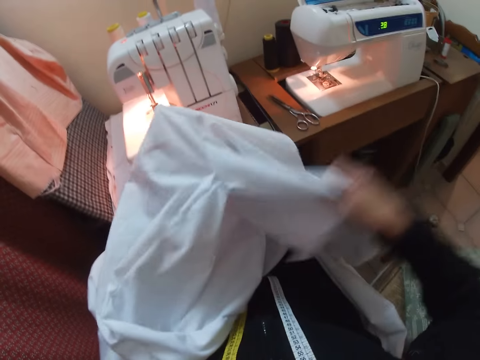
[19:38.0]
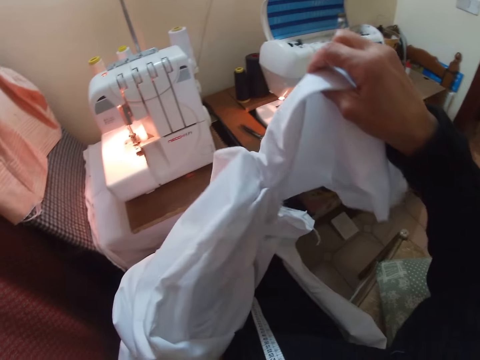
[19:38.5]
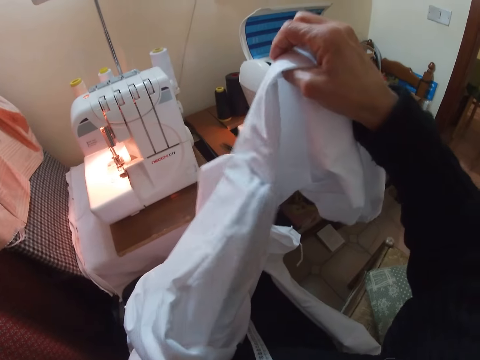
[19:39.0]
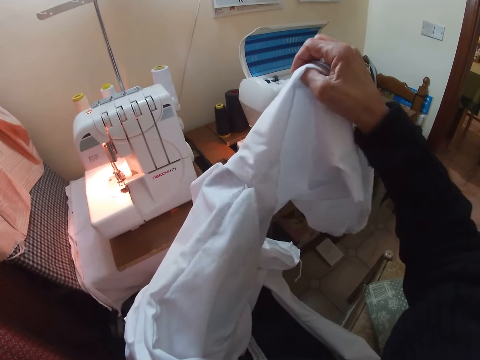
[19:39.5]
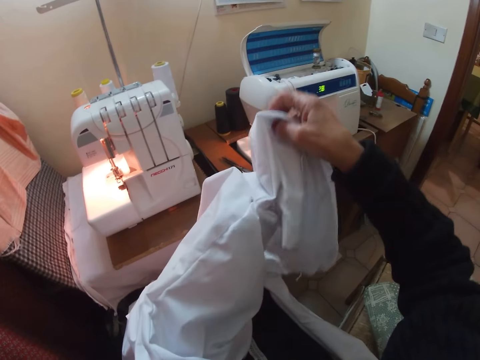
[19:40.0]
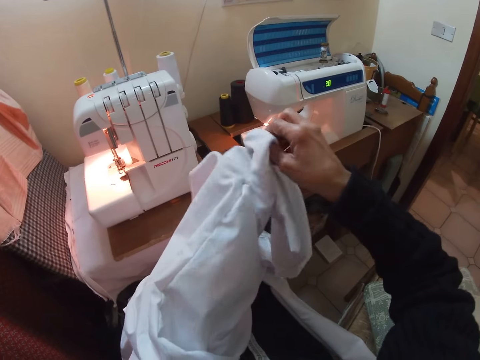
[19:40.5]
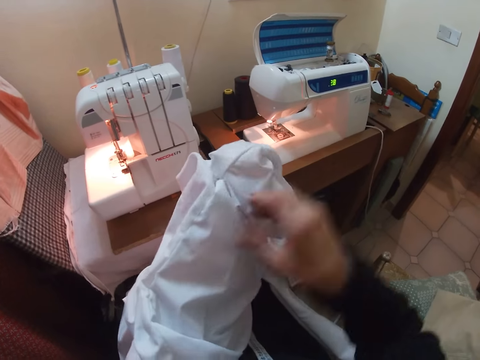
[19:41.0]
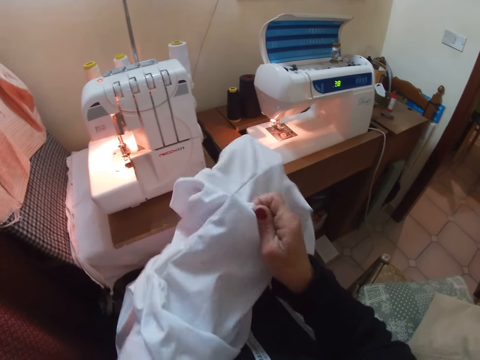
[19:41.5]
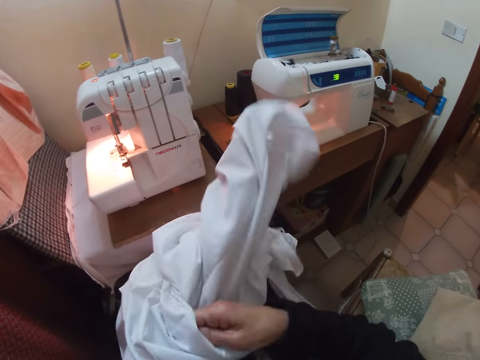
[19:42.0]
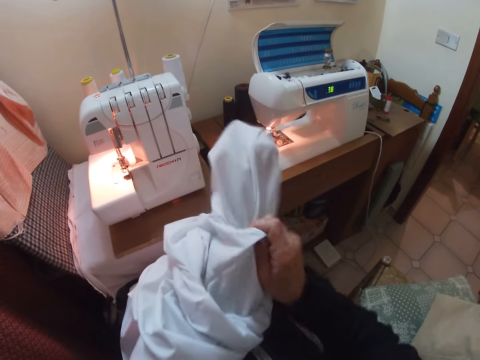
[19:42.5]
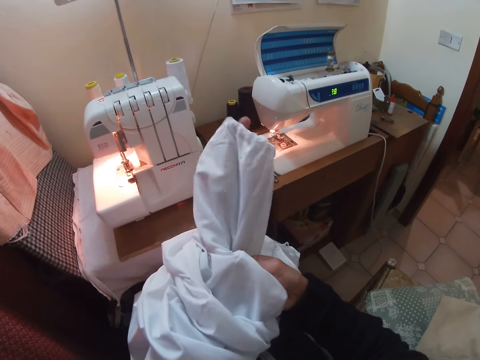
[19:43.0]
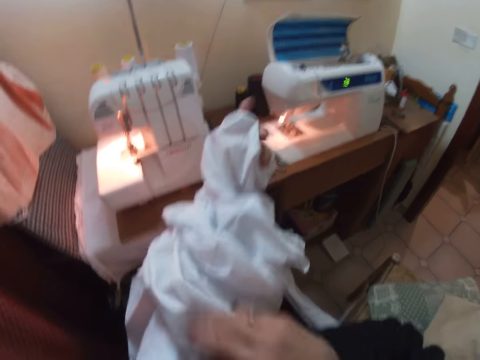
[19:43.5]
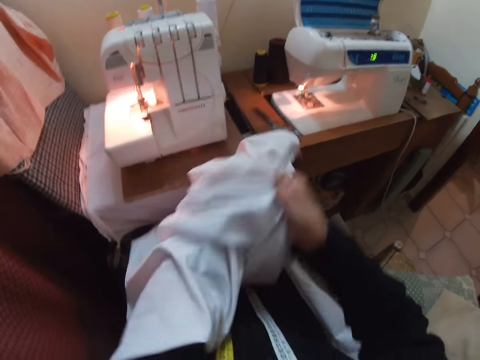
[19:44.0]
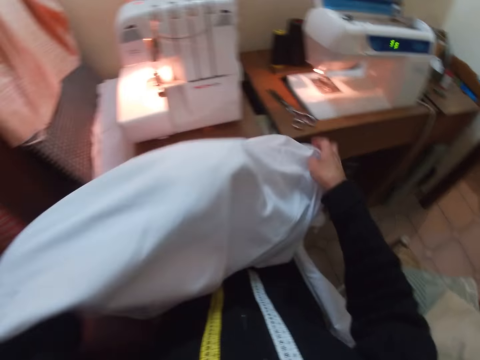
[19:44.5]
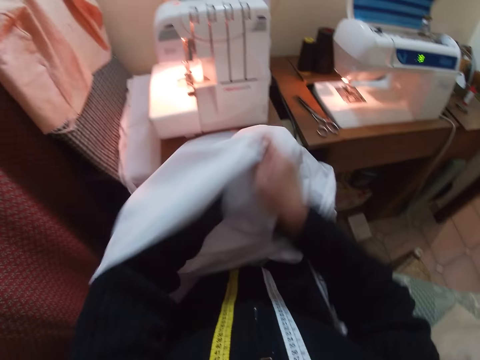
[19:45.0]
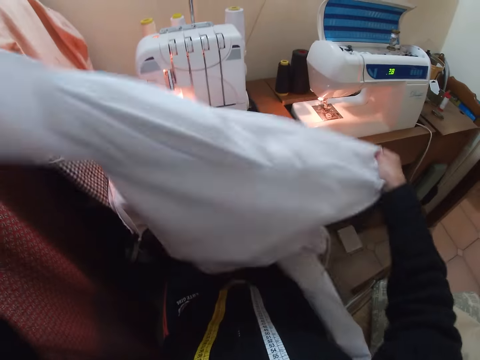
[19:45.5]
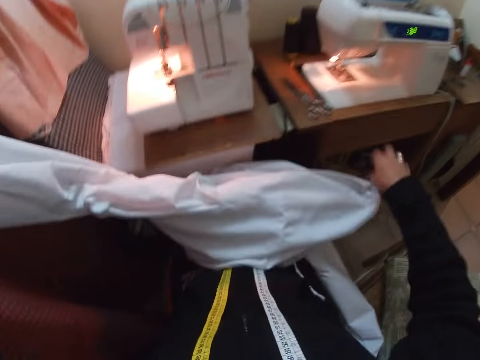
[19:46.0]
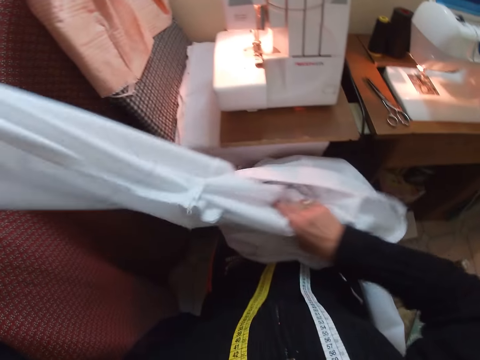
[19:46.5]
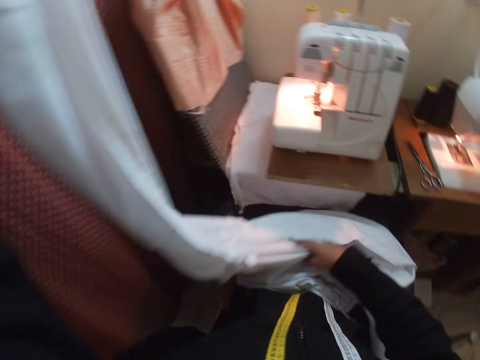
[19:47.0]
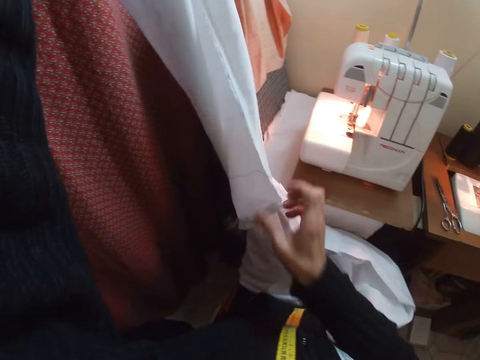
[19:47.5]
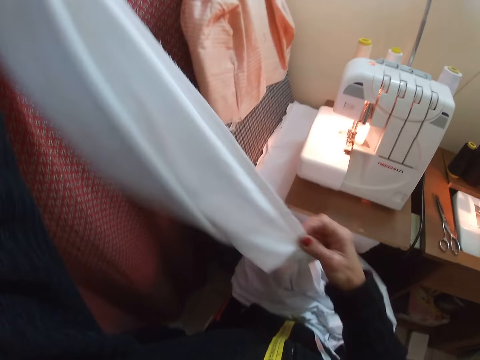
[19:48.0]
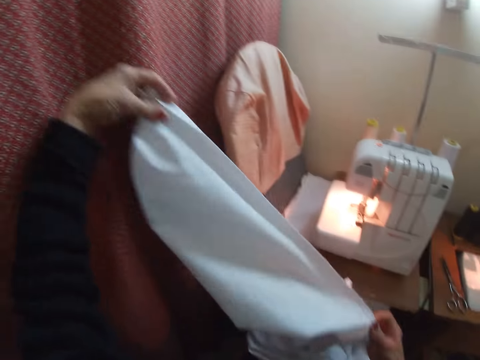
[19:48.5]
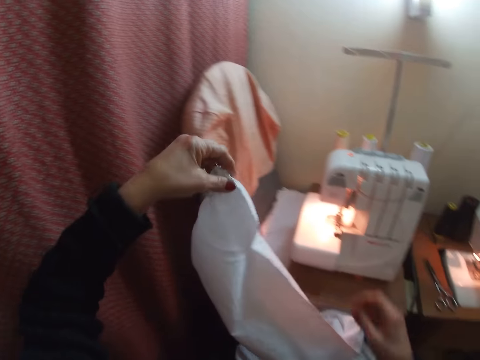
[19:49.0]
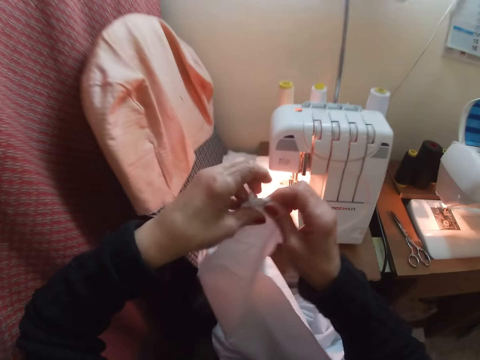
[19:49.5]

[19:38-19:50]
The camera wearer turns the cloth inside out. They flip the cloth inside out.

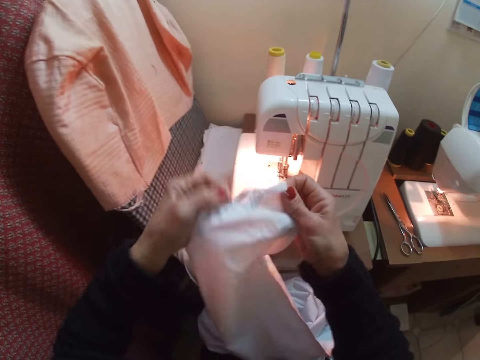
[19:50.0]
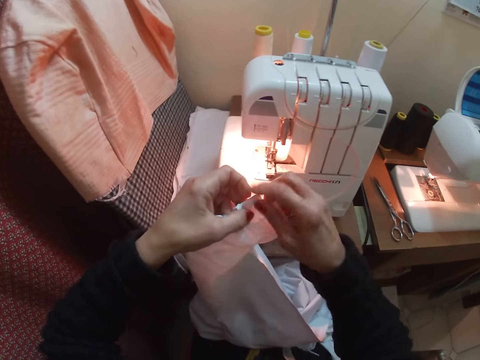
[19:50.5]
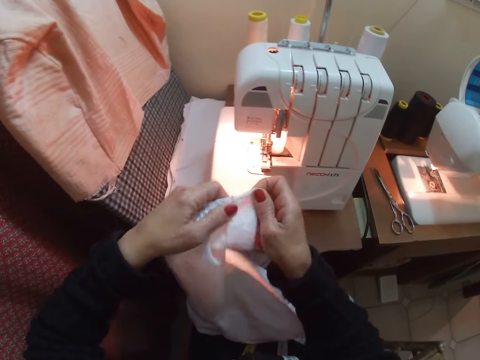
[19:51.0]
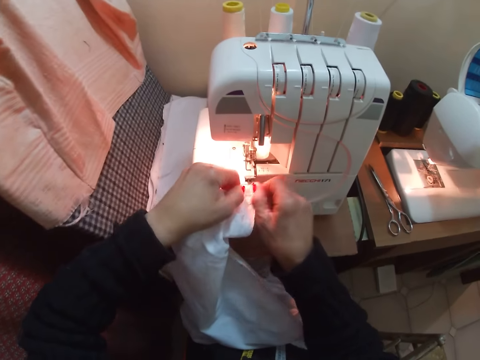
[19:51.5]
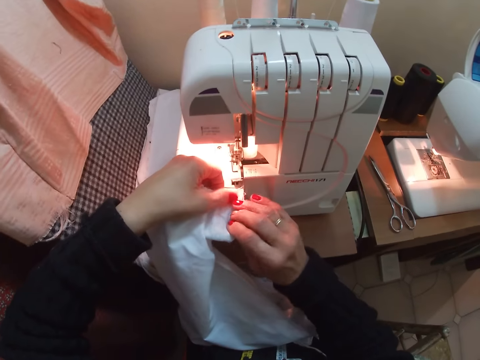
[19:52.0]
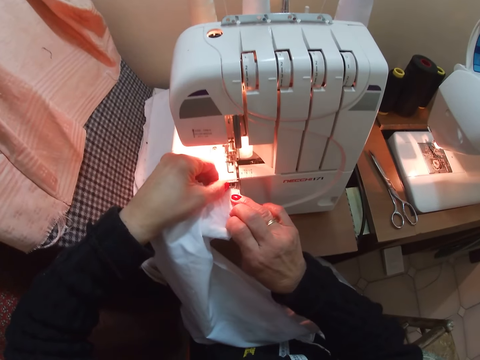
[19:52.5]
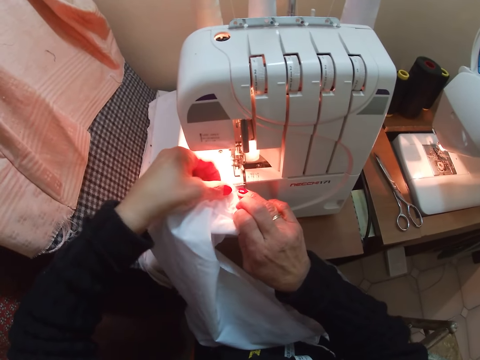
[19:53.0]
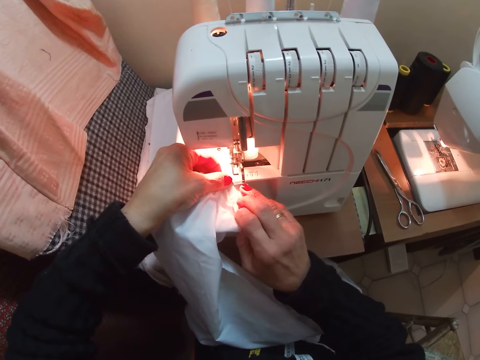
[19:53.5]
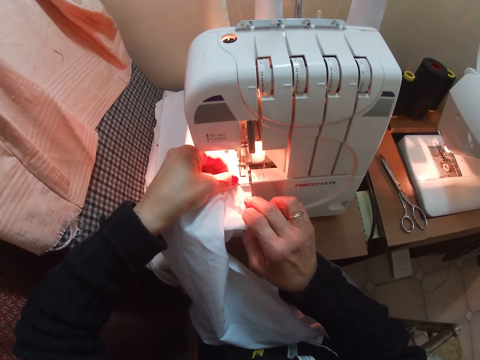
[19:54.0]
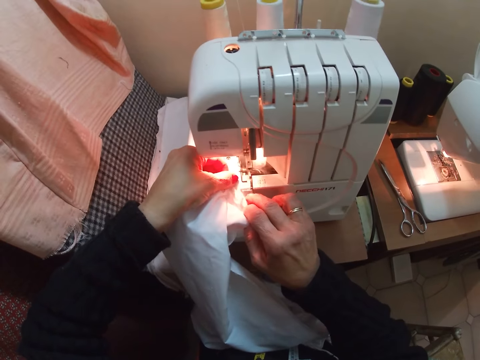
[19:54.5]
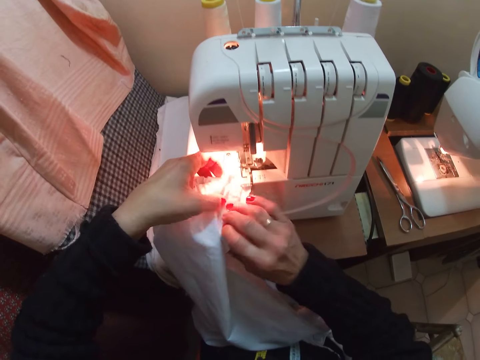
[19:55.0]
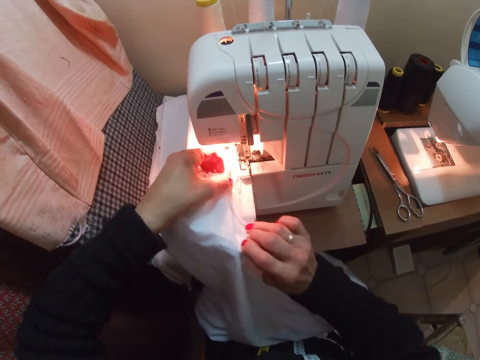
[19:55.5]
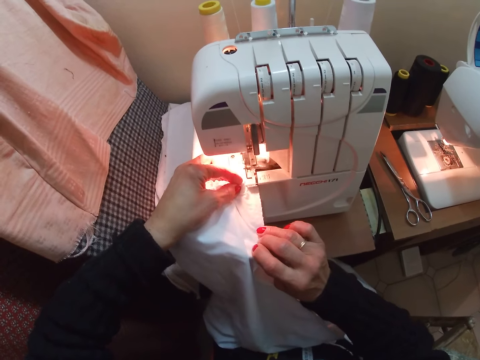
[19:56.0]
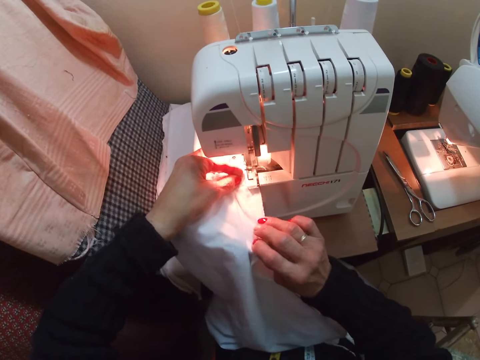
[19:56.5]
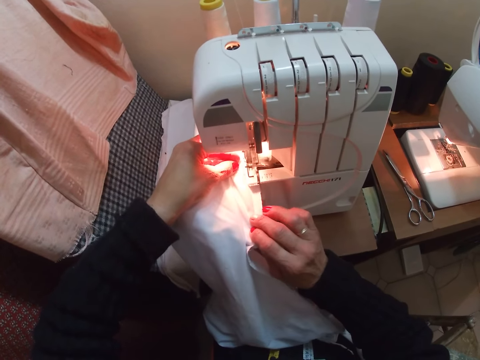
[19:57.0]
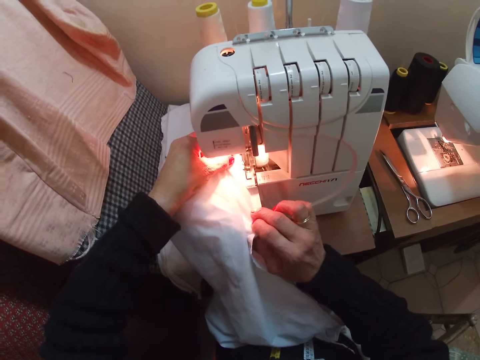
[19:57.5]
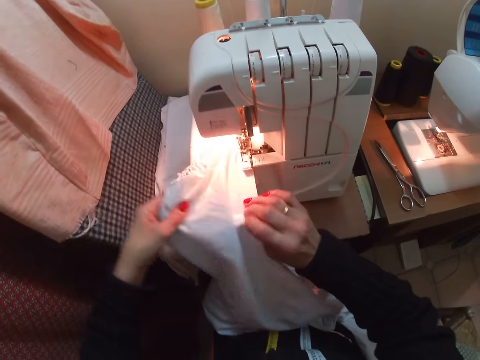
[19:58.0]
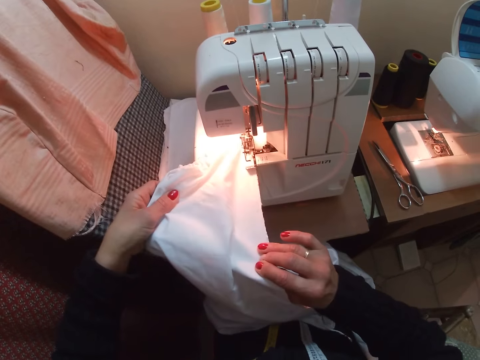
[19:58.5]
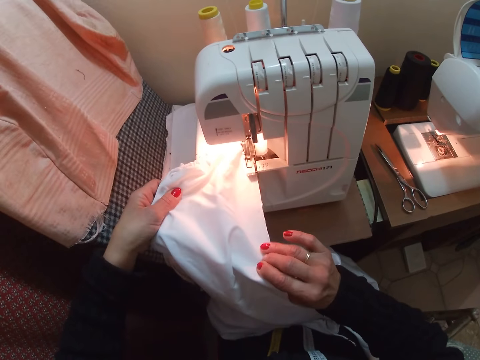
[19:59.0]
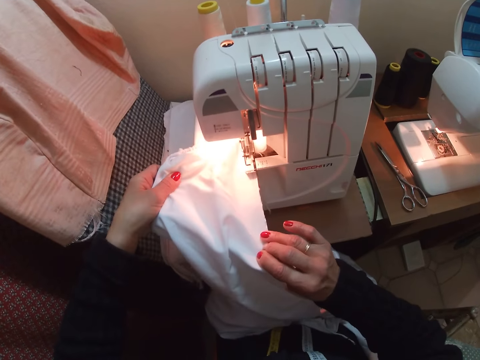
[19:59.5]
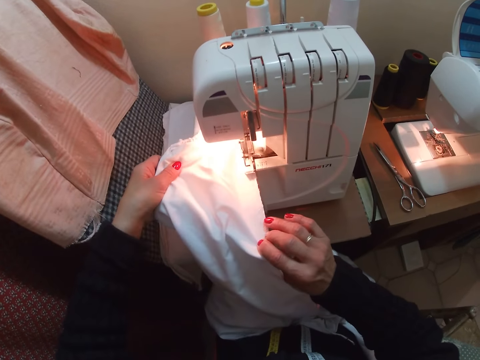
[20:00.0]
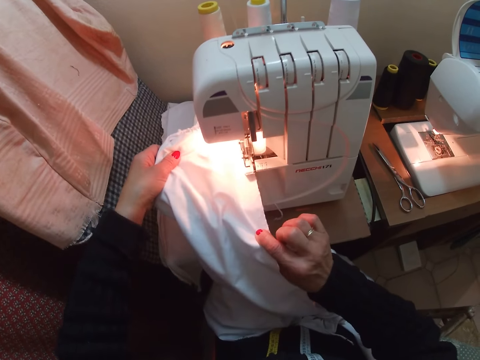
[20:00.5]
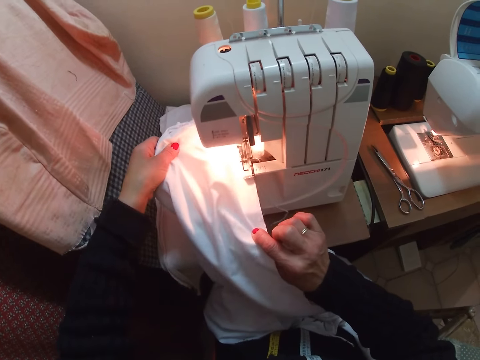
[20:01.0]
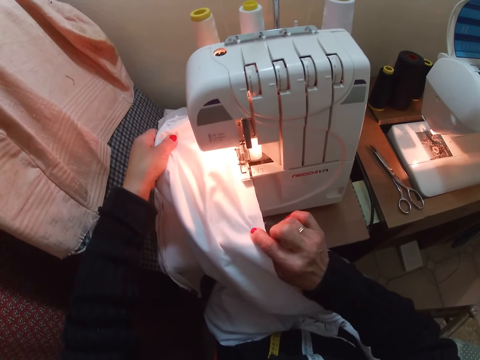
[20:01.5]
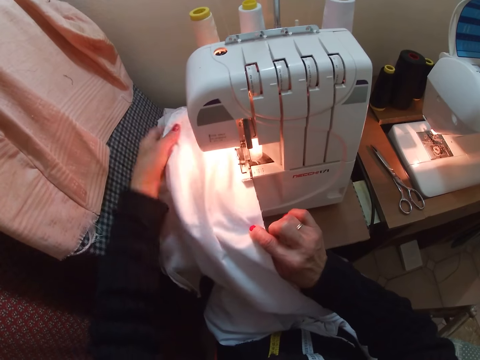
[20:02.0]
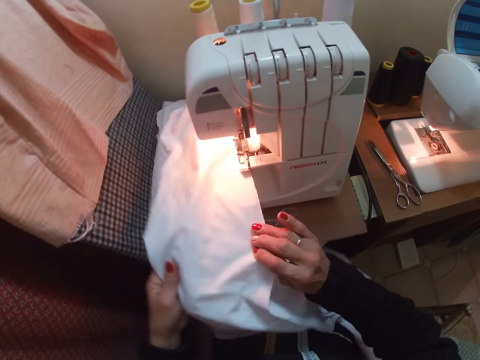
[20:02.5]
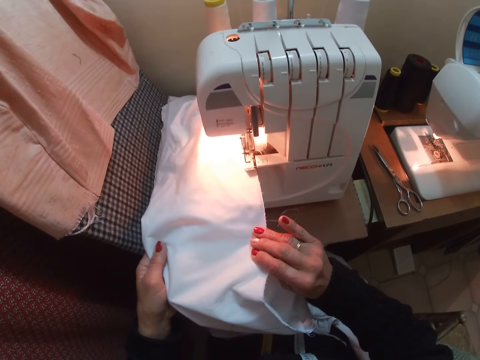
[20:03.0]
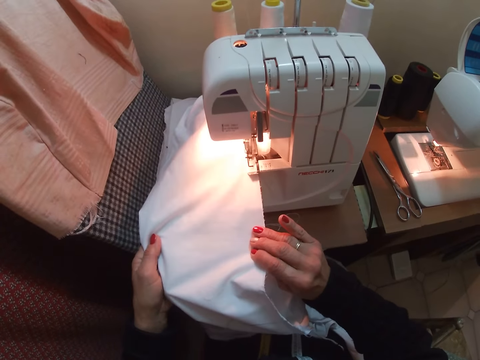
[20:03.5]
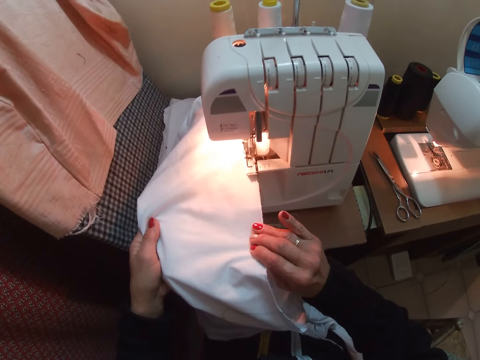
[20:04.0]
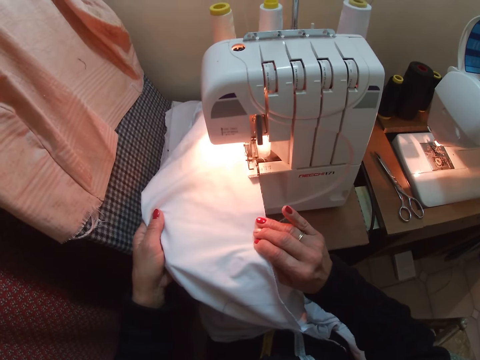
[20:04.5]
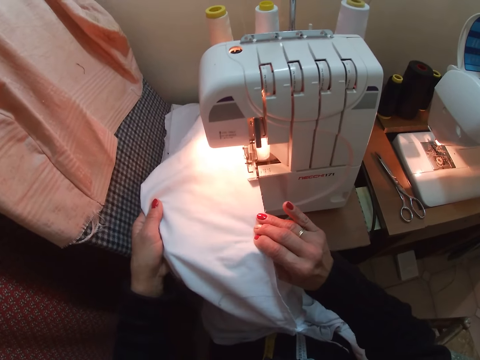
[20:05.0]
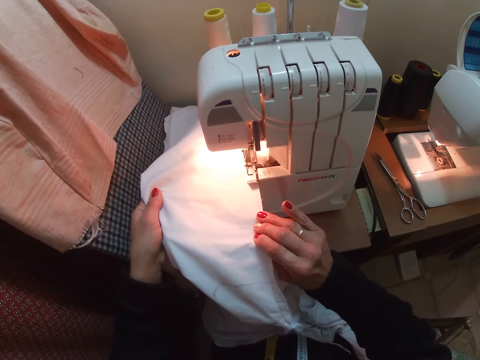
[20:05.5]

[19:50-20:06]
The camera wearer places the cloth on the overlocking machine. They start knitting the cloth. They overlock the cloth. They adjust the cloth on the overlocking machine. They overlock the cloth.
